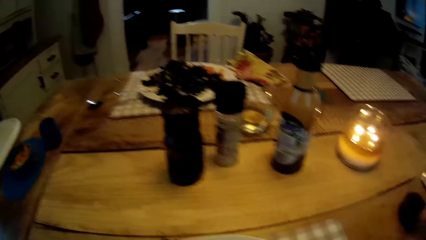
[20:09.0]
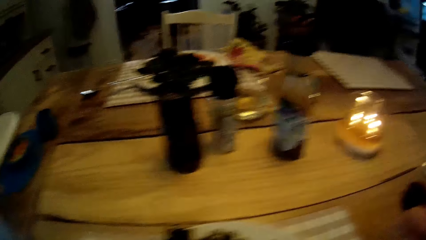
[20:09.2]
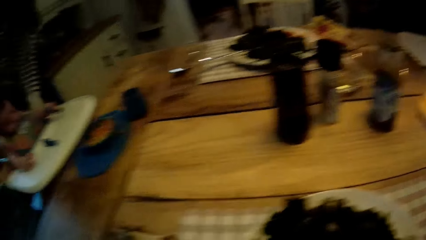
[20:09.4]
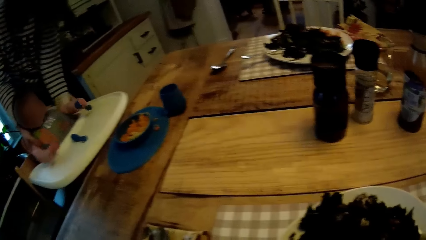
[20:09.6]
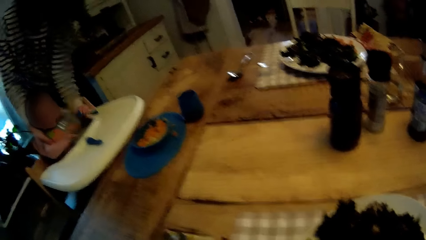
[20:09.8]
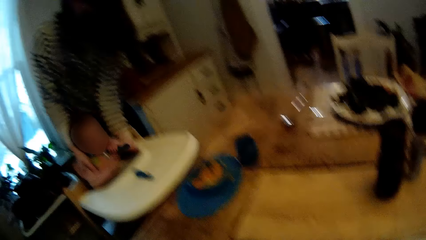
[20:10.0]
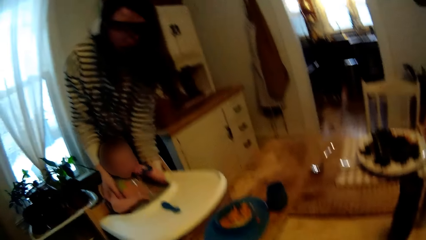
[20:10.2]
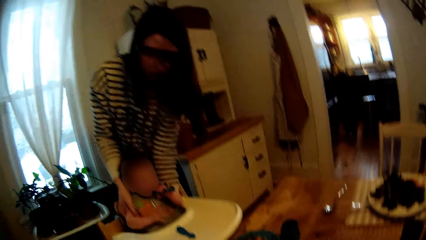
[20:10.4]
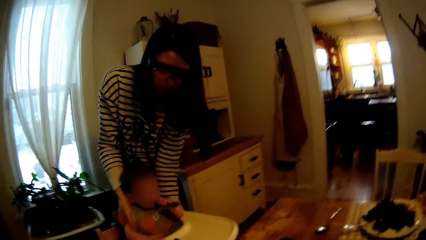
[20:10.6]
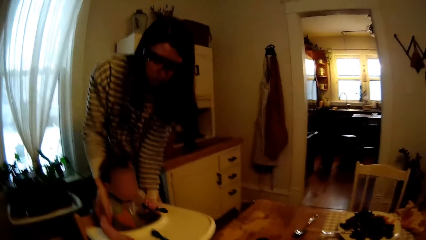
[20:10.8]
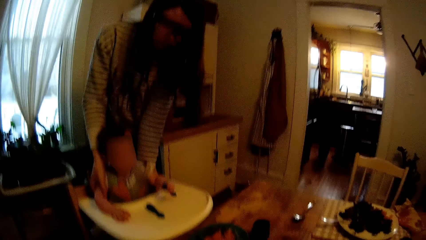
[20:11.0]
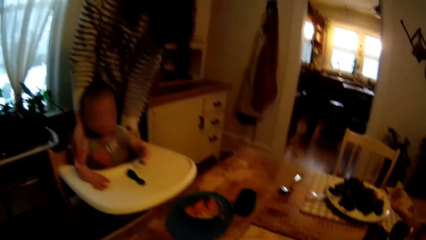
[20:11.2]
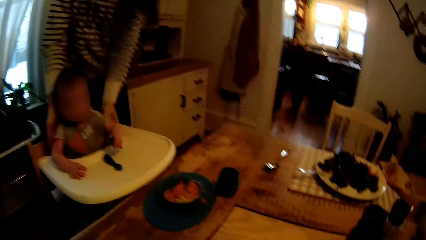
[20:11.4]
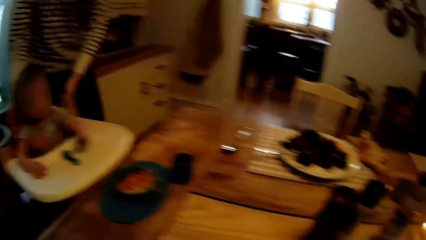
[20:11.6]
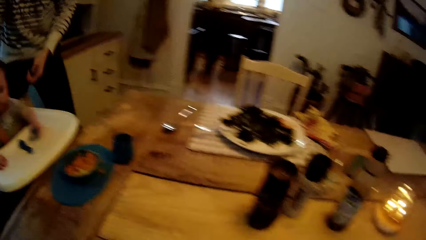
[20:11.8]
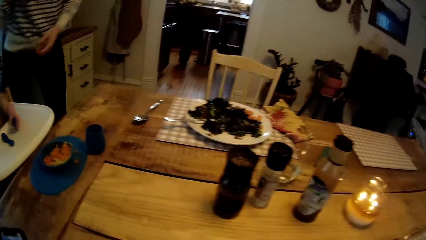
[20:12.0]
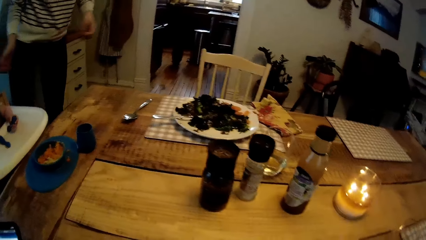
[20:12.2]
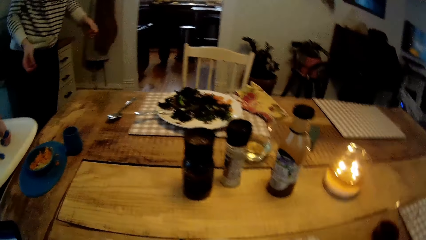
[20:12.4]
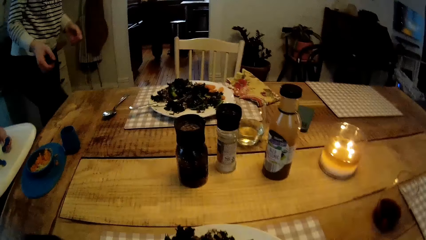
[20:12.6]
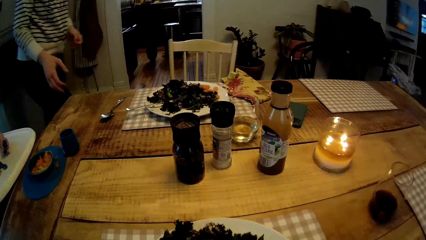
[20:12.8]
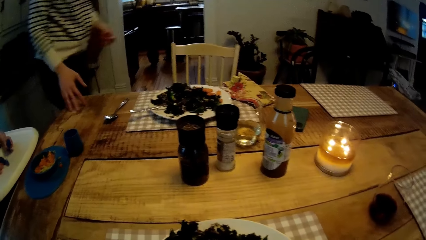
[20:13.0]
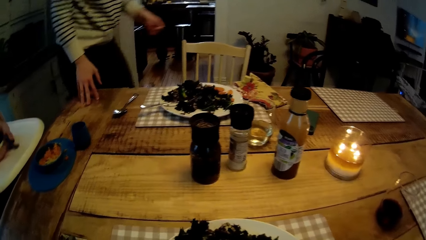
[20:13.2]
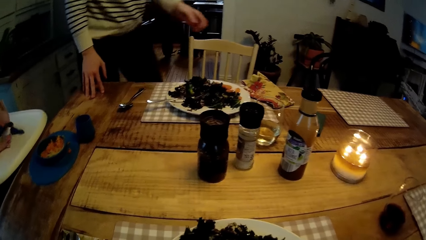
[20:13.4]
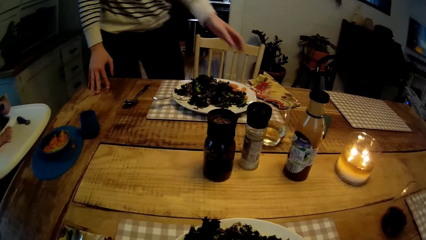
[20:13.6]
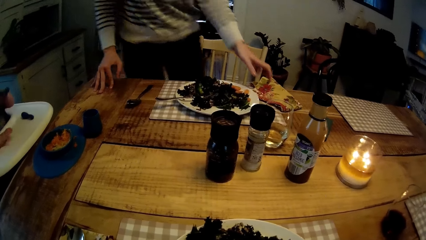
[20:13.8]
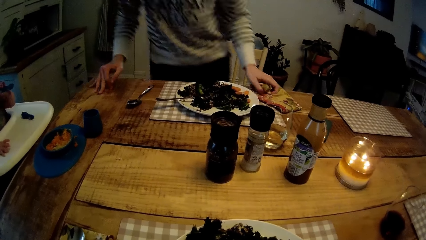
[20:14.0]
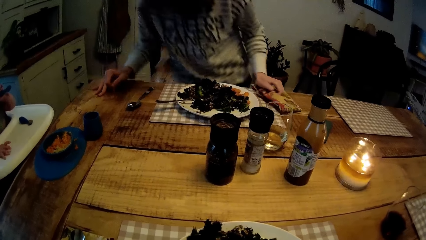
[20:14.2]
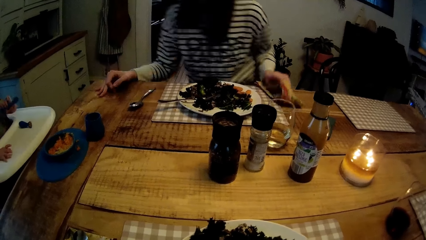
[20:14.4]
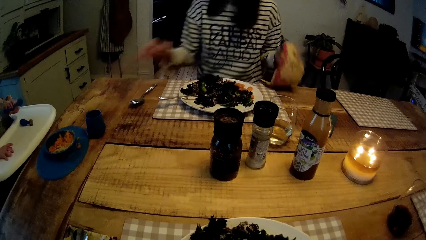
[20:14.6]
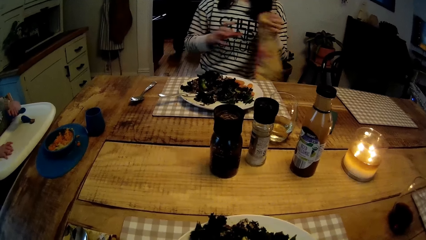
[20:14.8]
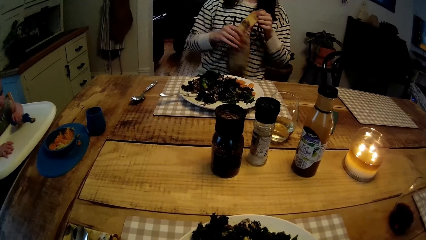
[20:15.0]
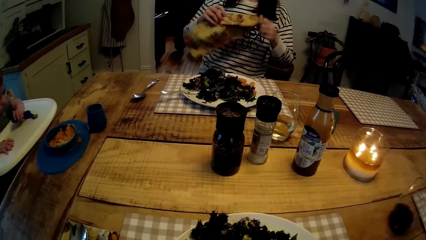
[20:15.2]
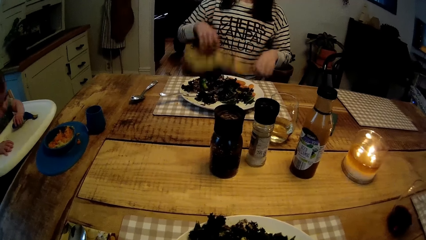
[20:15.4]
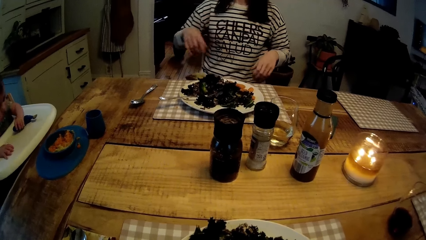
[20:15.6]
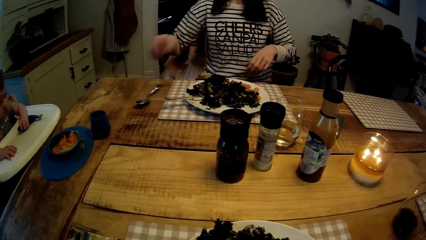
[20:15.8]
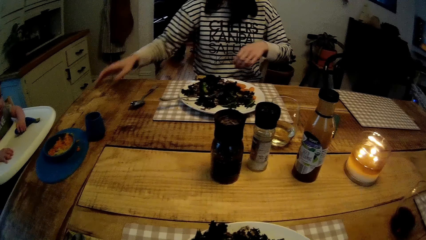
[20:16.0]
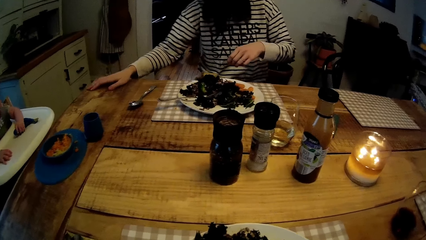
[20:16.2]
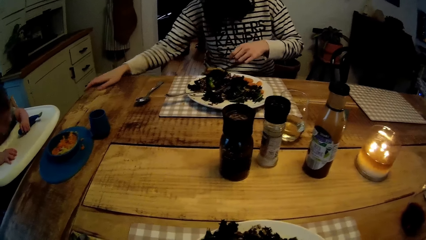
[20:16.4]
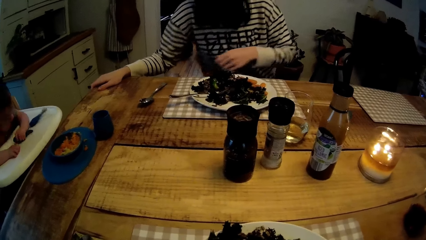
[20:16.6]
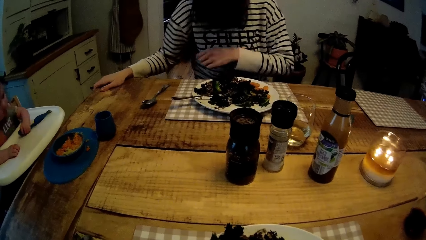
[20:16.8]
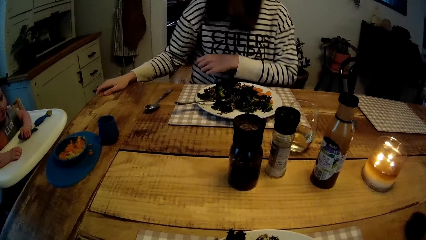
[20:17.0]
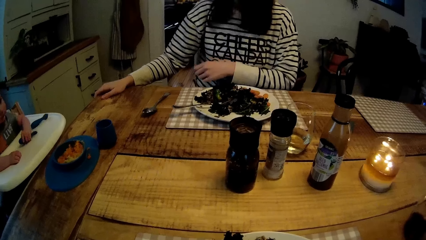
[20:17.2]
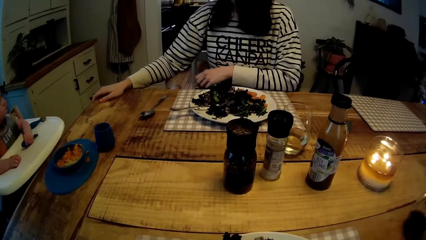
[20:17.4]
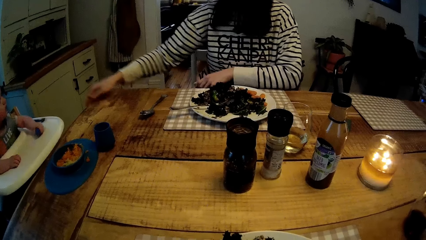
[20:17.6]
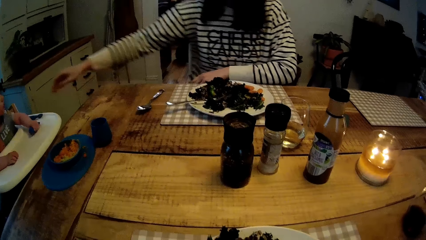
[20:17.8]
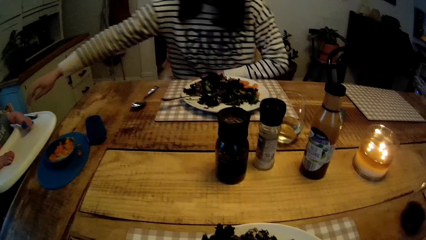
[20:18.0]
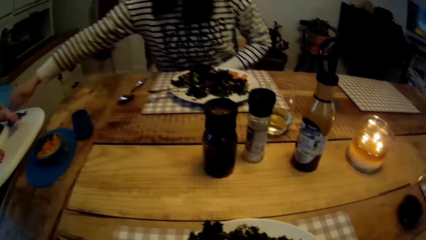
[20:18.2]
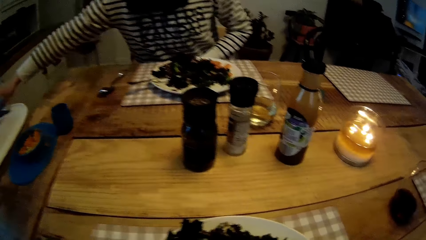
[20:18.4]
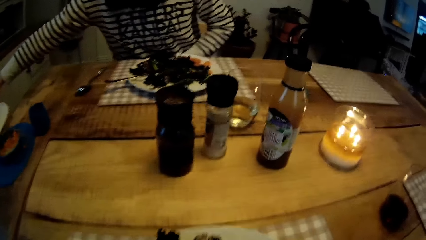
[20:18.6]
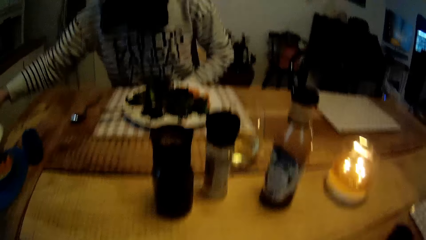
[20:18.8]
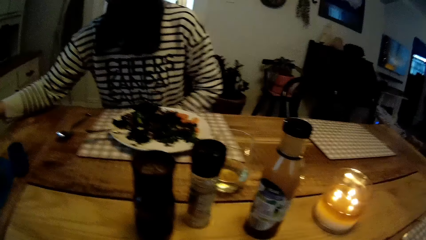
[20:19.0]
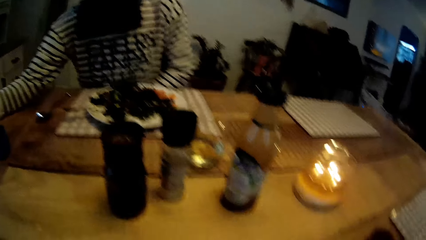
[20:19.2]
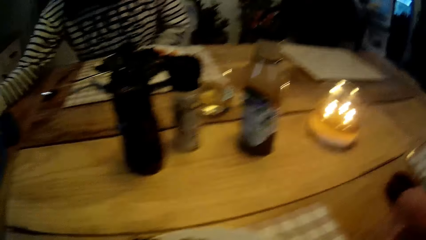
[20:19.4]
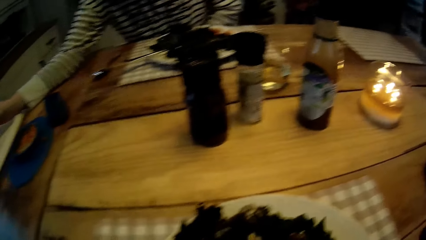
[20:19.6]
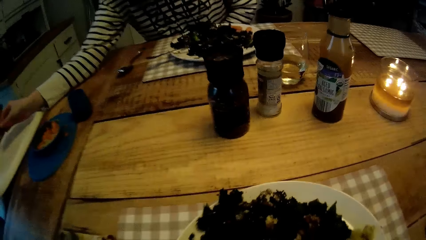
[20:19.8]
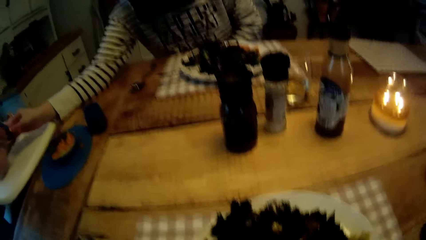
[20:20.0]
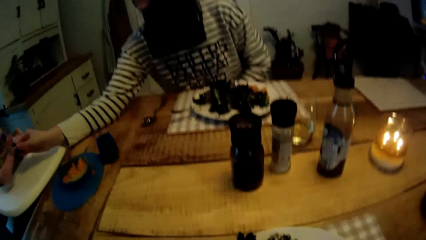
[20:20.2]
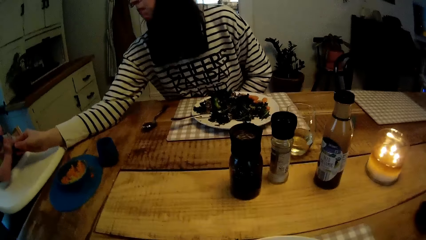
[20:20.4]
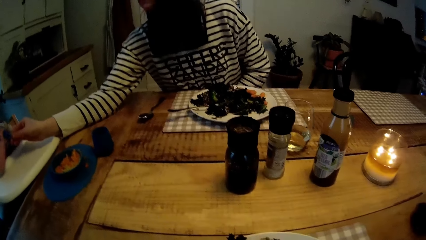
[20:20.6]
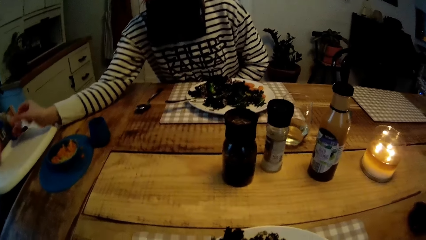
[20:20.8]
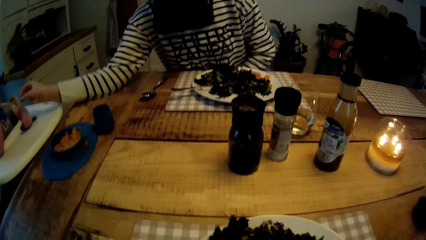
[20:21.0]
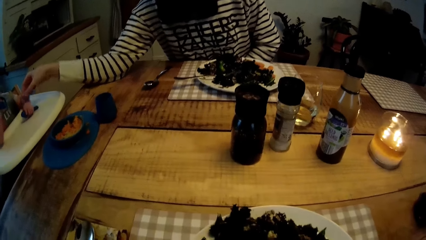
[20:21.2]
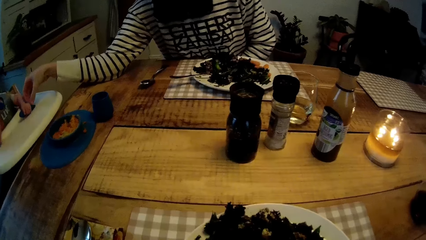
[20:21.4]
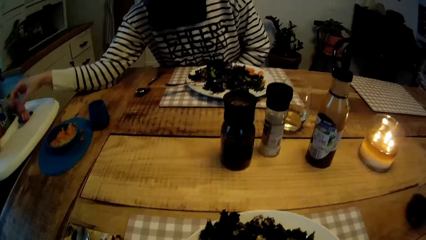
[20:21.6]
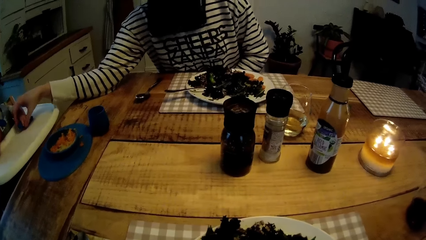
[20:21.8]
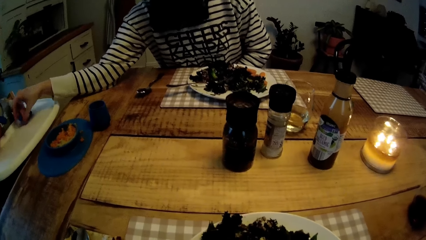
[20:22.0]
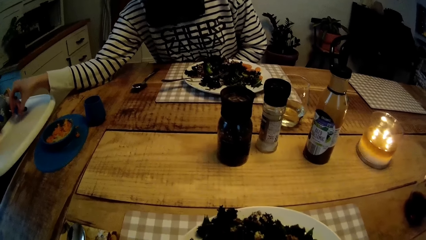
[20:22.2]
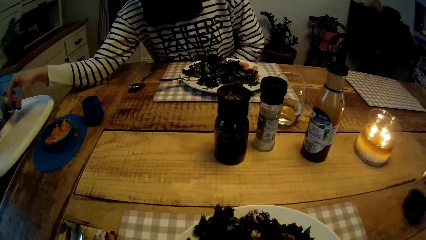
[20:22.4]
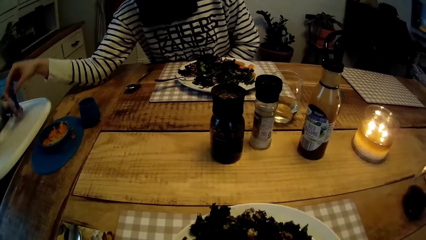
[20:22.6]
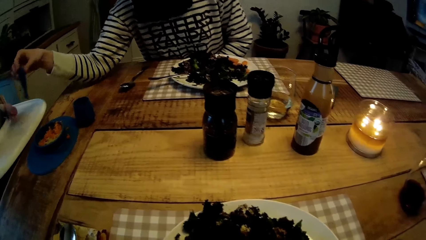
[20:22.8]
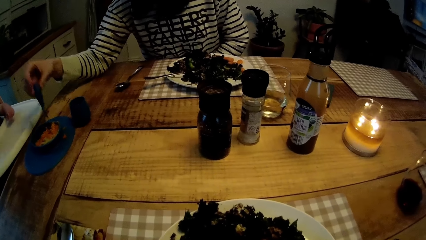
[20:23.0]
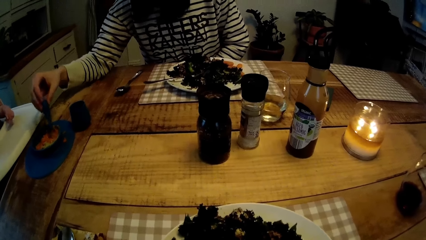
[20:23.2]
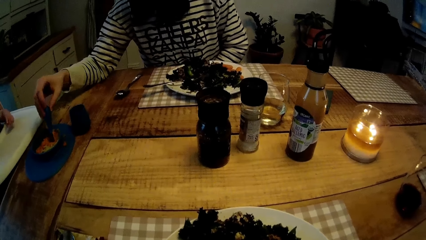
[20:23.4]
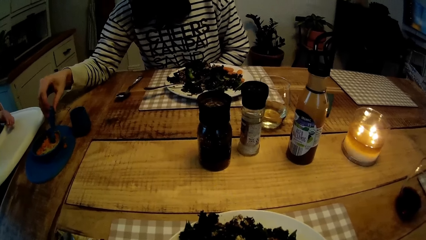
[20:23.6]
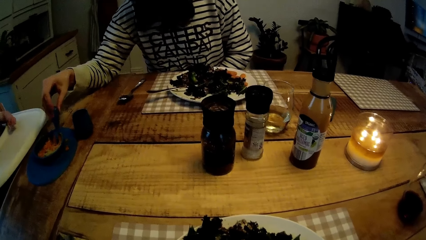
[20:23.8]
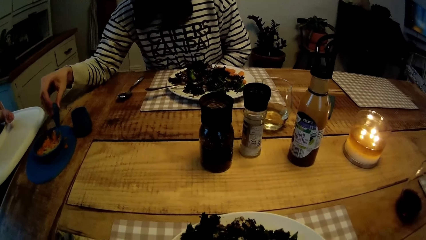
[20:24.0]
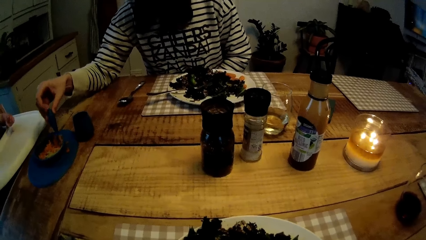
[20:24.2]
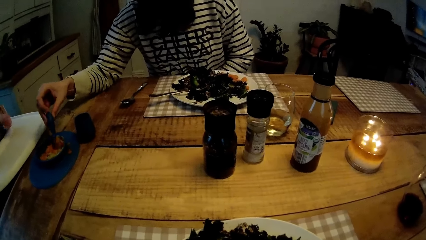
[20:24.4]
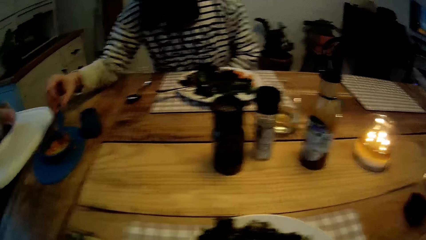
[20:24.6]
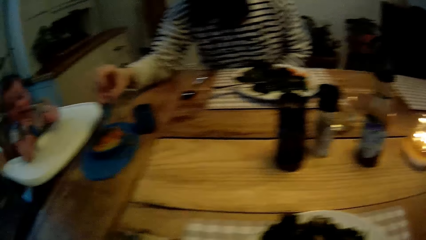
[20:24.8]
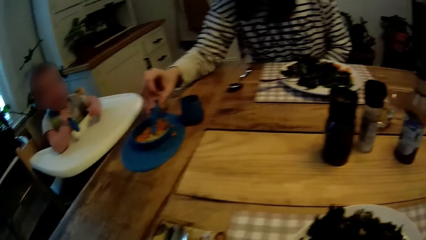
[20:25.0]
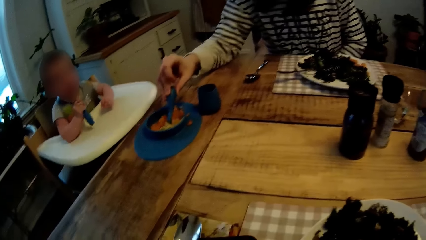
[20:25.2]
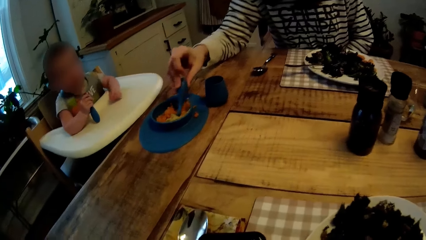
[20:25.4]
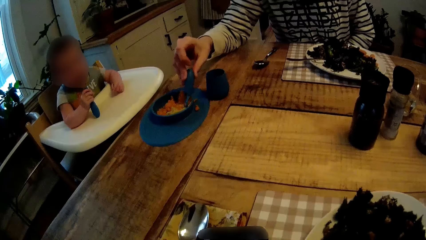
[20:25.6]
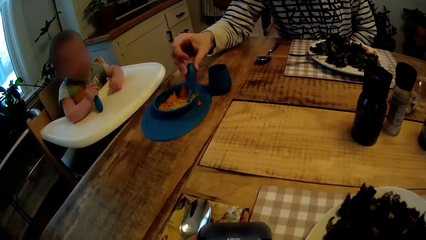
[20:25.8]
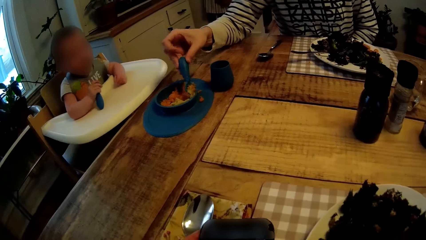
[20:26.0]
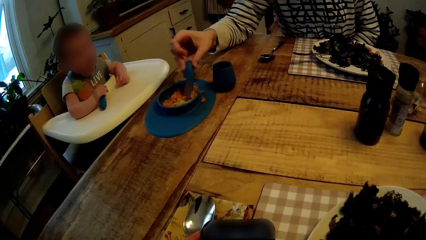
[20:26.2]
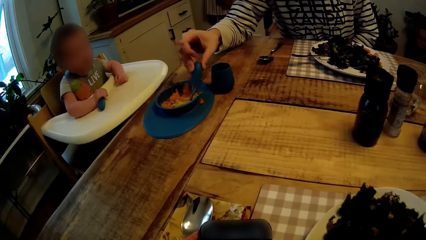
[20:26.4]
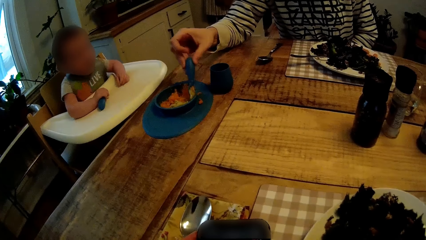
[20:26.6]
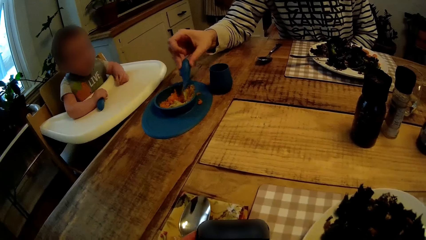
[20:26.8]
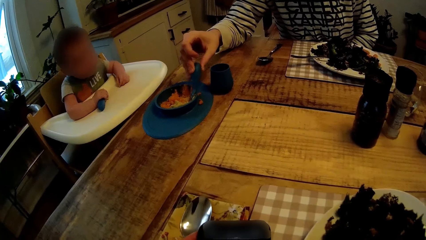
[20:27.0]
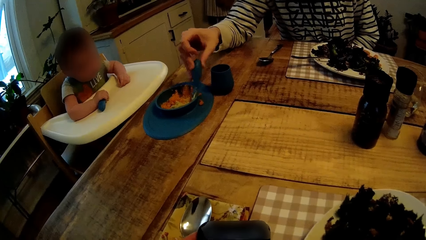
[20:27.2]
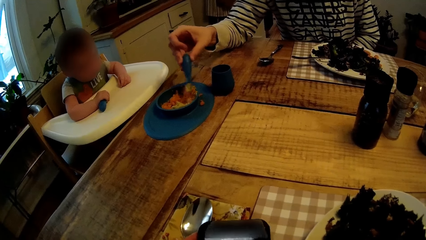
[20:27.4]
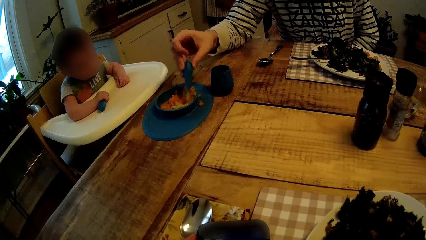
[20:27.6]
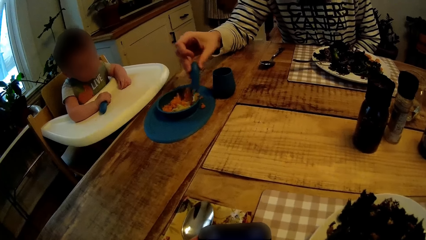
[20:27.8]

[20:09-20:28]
The woman holds the baby with both hands. The woman picks up a napkin on the table with her left hand and drops the napkin on her lap with both hands. The woman picks up the spoon on the high chair with her right hand. The woman talks to the baby. The woman takes the spoon from the baby with her right hand. The woman picks some food from the plate on the table with the spoon in her right hand.
